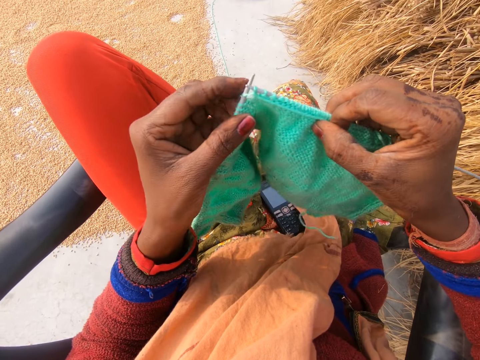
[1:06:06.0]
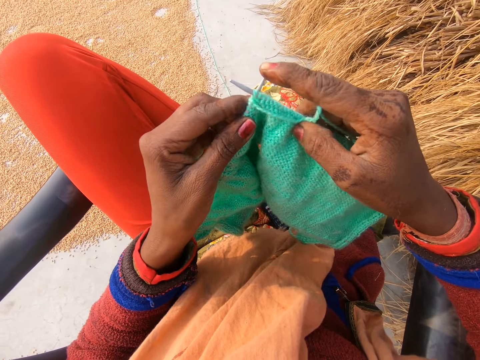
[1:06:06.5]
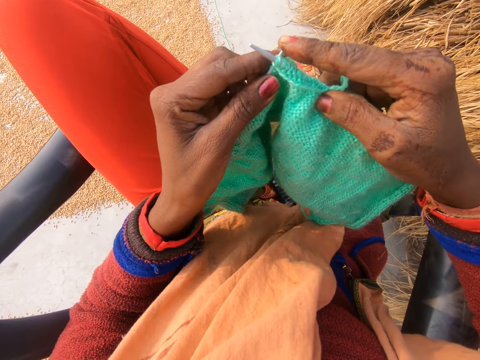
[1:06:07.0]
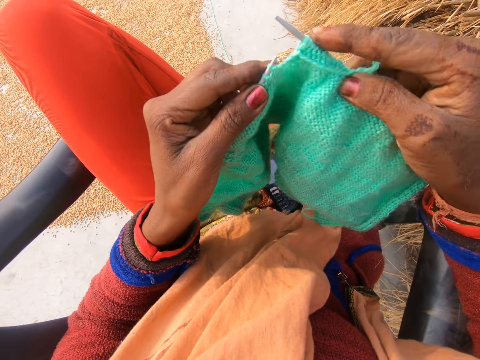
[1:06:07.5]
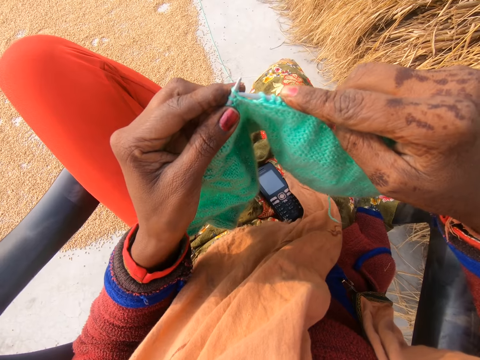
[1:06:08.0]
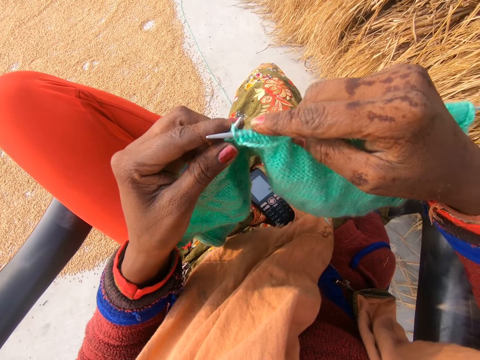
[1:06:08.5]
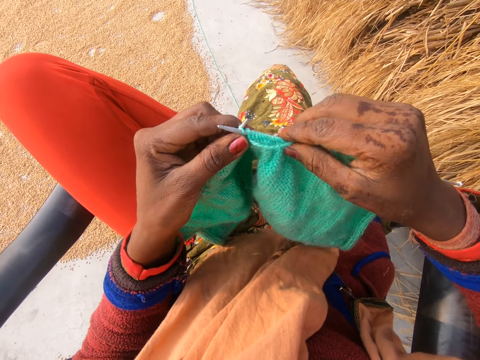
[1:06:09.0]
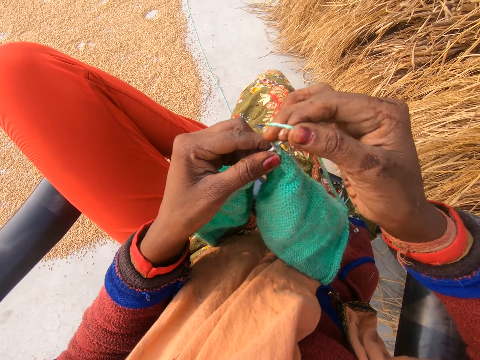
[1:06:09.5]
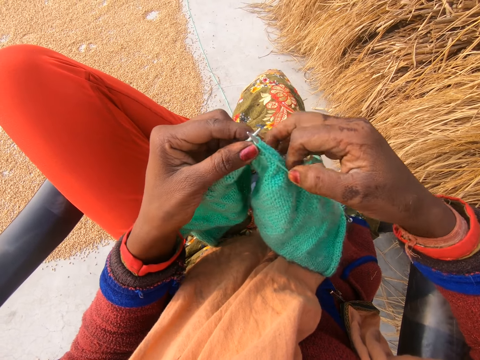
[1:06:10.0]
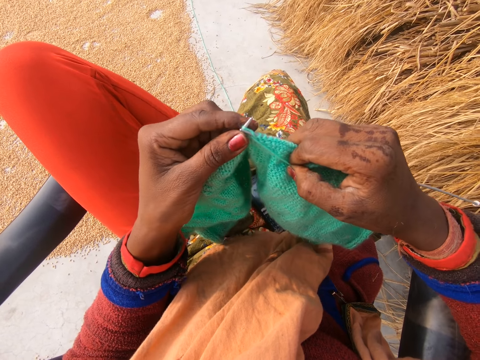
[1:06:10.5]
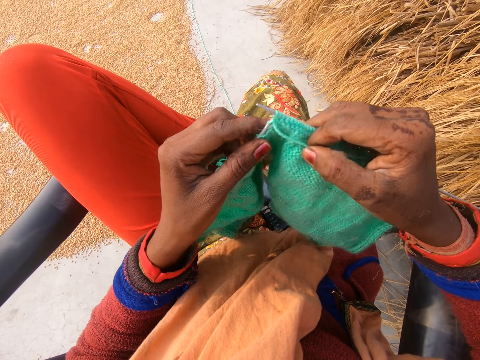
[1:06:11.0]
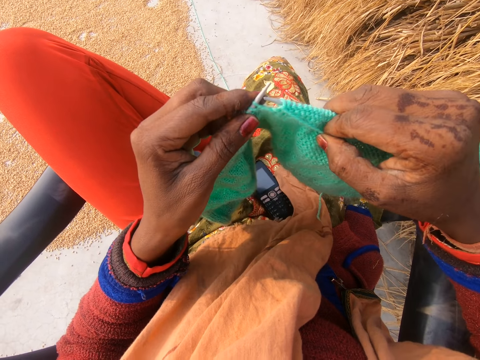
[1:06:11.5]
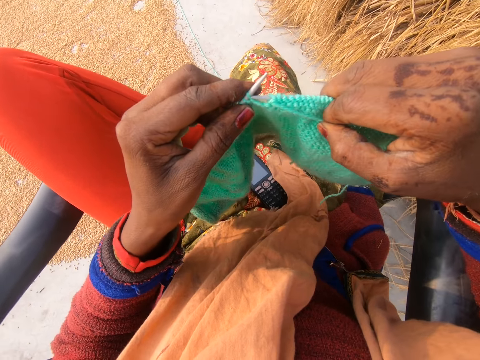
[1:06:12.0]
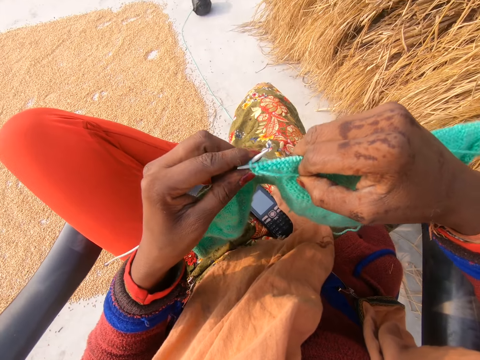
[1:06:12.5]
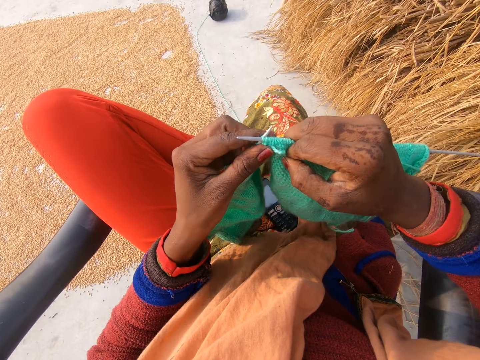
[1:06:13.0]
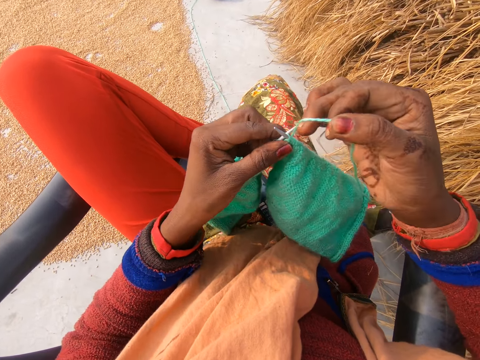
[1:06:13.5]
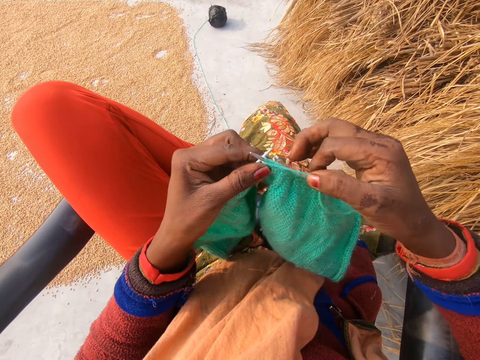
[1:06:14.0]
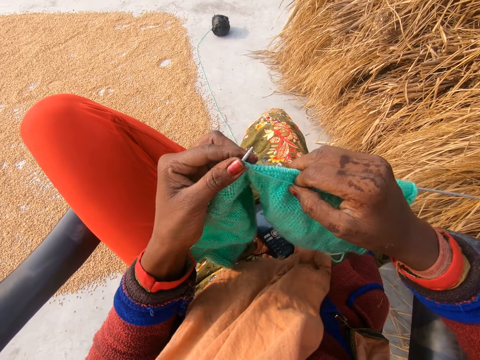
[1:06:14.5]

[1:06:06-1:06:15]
The camera wearer pushes the knitting needle with a finger. They knit a fabric with knitting needles. They rotate the knitting thread around the needle. They knit the fabric with the knitting needles. They rotate the knitting thread around the needle.

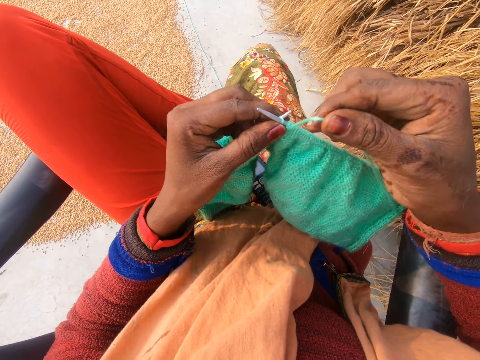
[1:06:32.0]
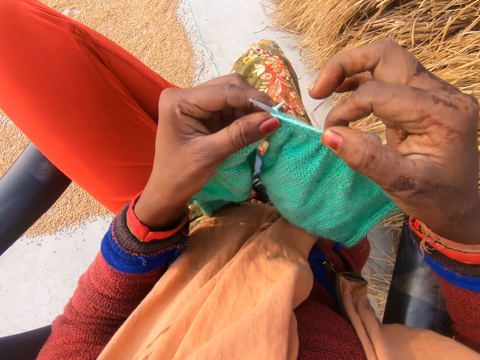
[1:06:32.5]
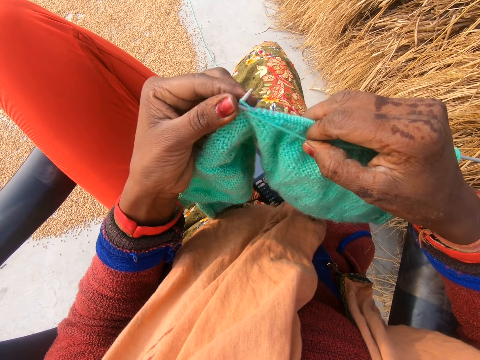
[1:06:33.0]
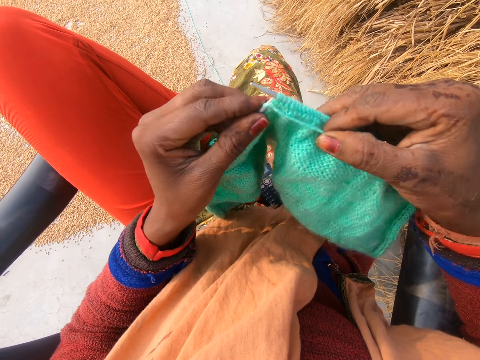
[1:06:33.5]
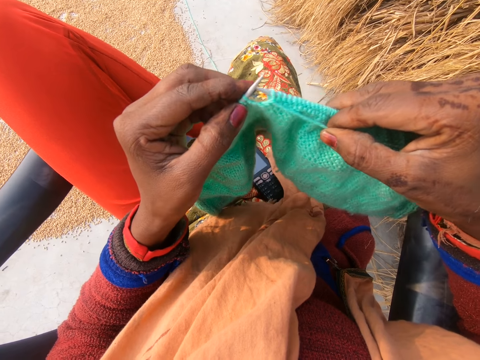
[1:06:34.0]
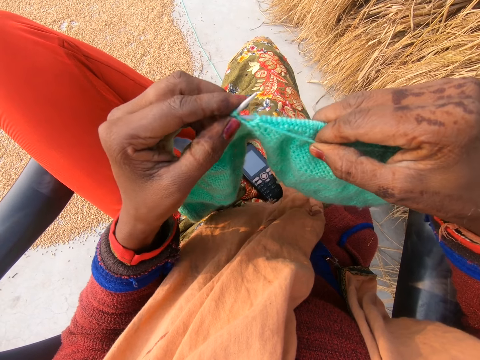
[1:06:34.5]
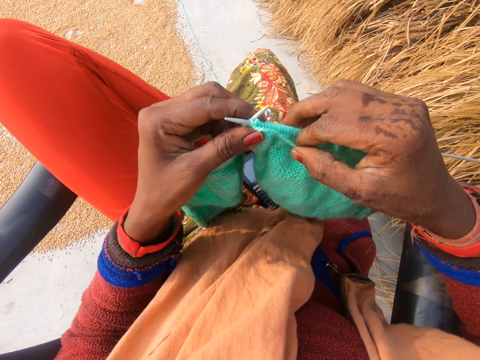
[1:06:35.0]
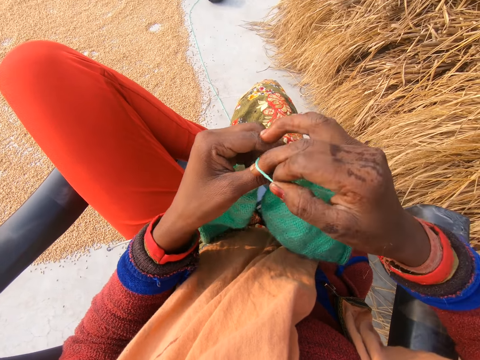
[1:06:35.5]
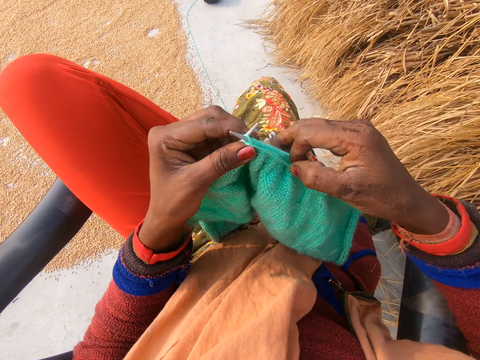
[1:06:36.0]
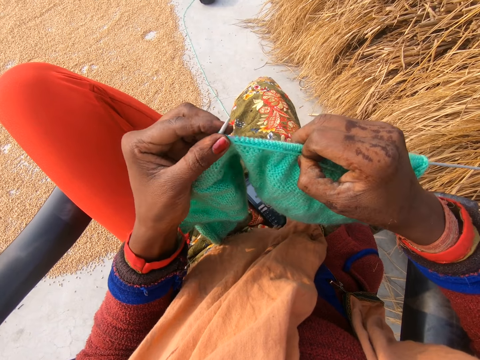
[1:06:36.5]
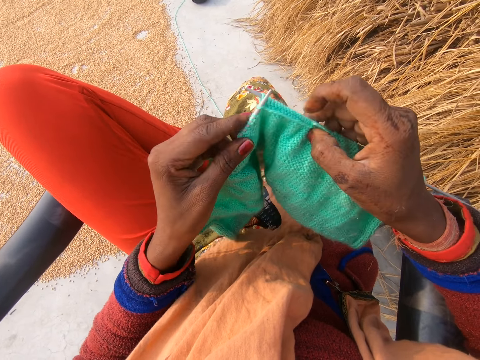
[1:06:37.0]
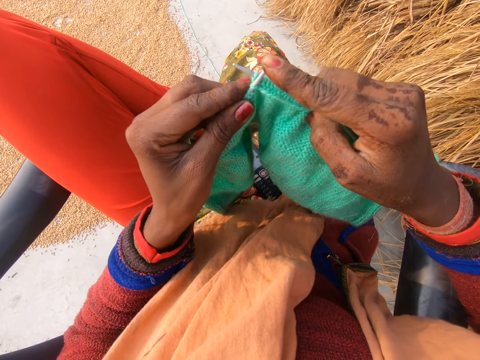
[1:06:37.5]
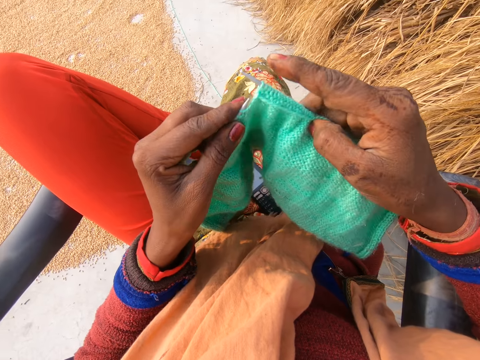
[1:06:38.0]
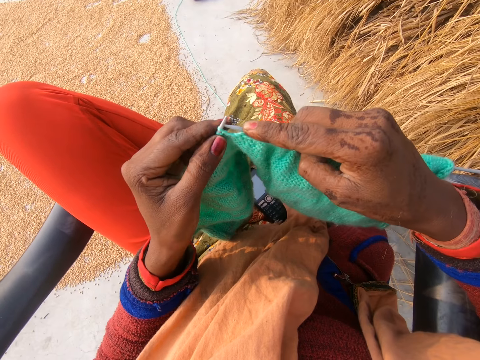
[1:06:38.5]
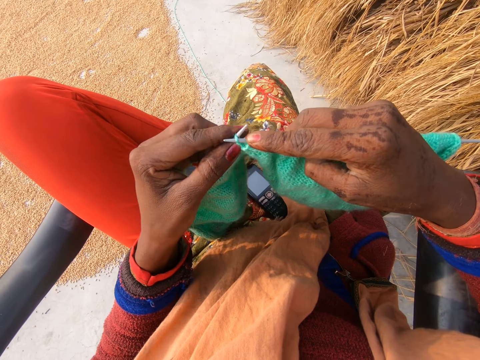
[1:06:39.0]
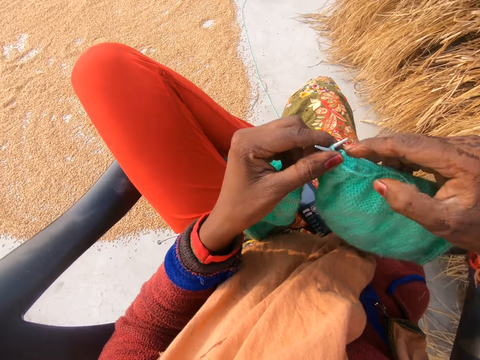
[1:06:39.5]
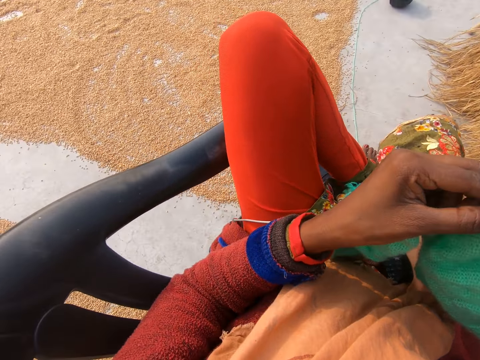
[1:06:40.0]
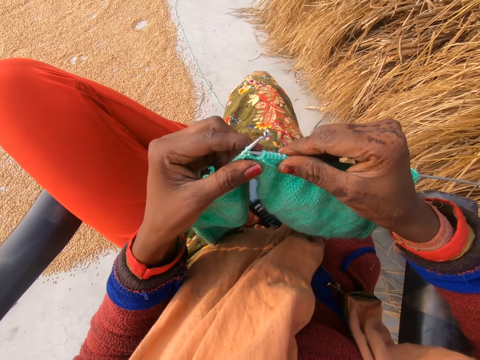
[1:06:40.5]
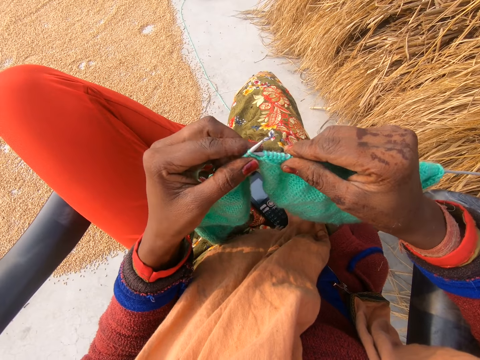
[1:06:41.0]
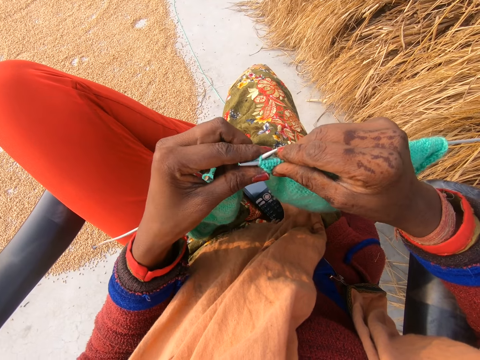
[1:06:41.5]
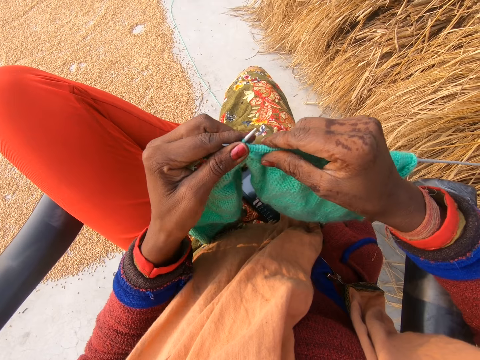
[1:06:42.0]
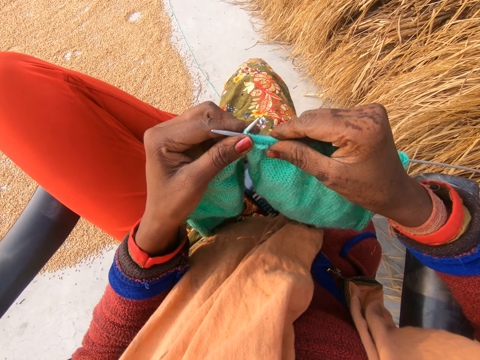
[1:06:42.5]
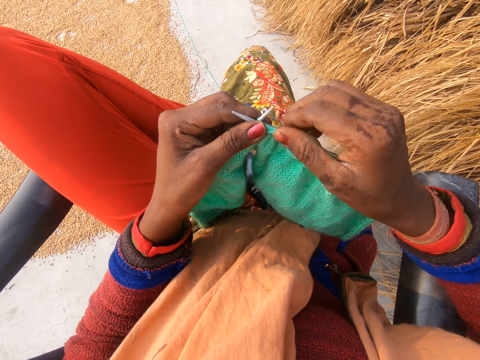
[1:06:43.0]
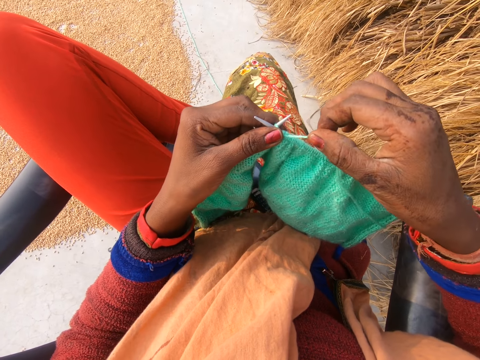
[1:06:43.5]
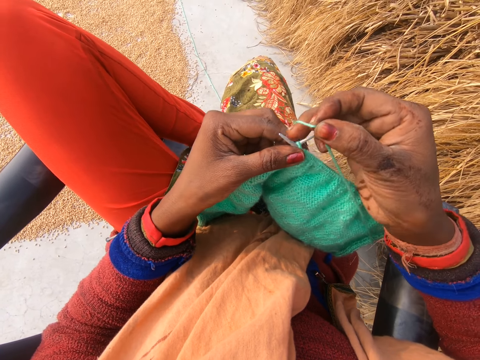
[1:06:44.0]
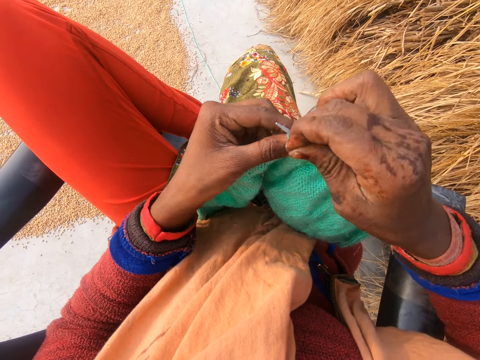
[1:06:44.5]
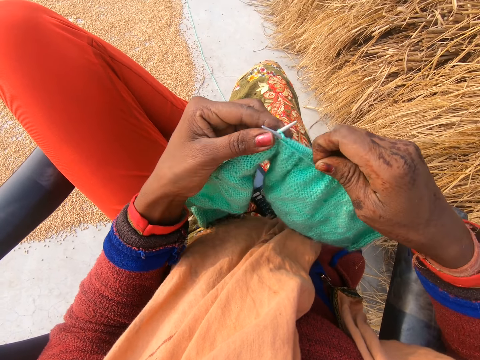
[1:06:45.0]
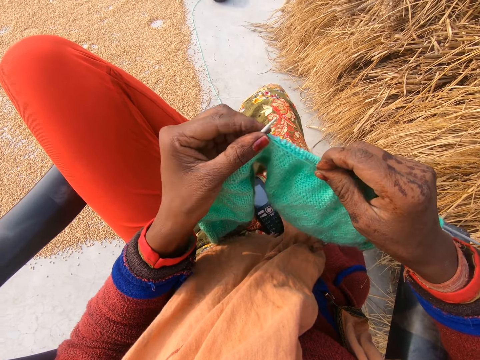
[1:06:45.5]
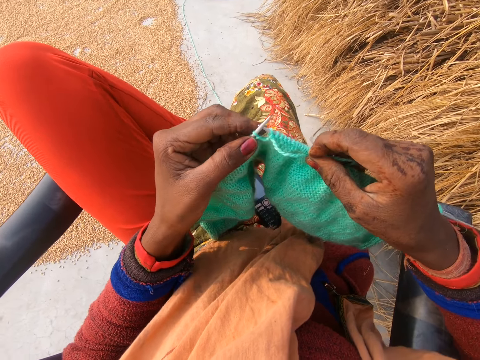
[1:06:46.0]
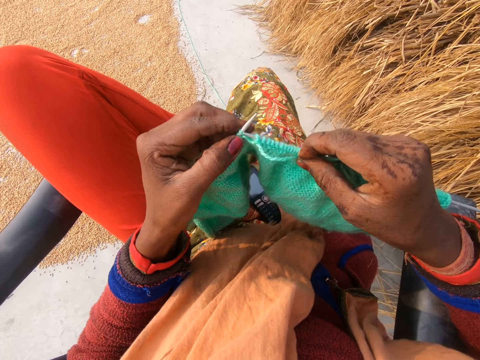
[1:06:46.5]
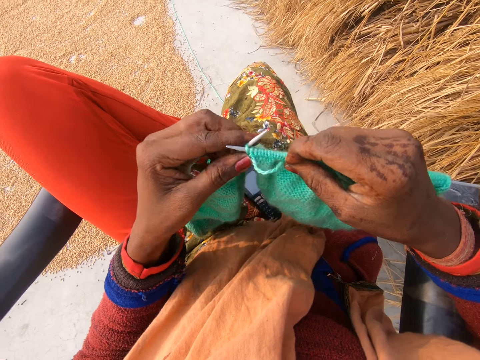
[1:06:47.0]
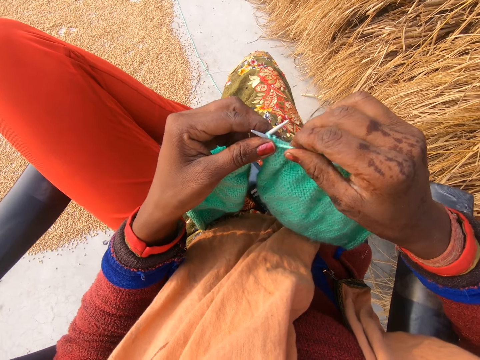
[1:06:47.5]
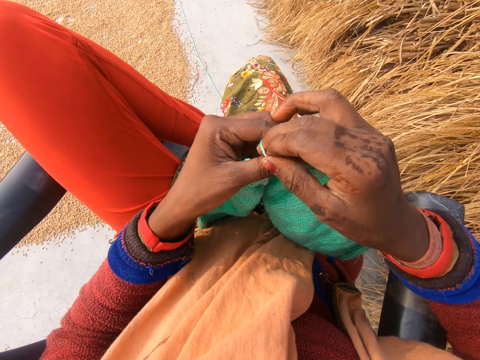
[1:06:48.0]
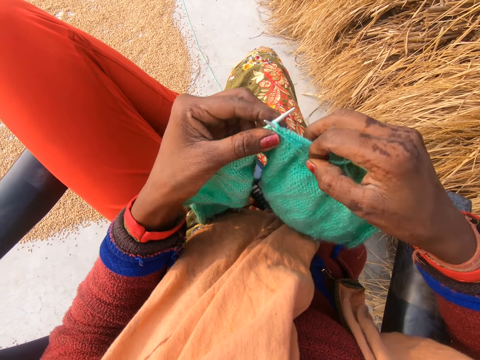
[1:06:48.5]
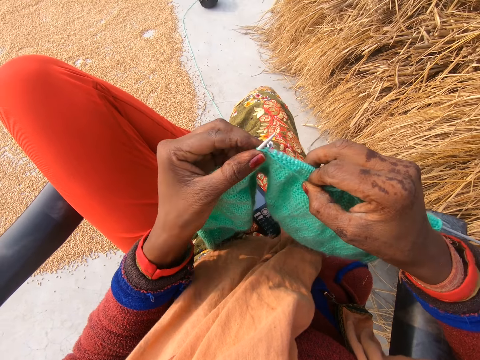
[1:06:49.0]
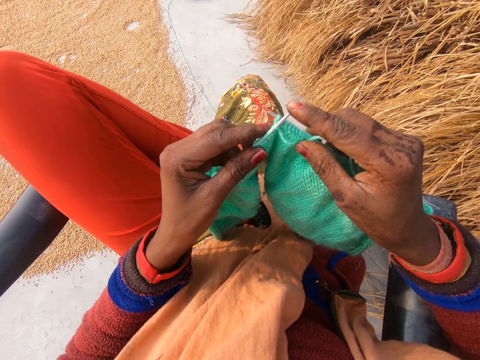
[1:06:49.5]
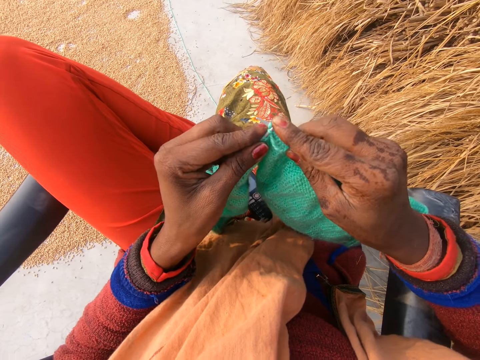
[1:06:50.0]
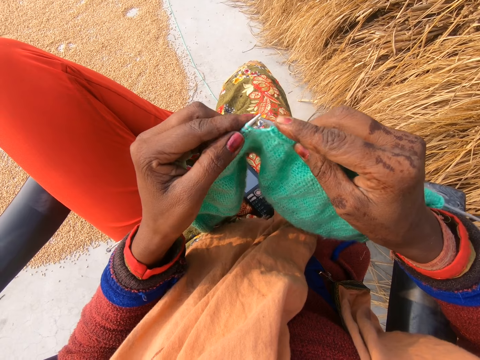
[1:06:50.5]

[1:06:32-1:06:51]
The camera wearer rotates the knitting thread around the needle. They knit a fabric with knitting needles. They rotate the knitting thread around the needle. They knit the fabric with the knitting needles. They push the knitting needle with a finger. They knit the fabric with the knitting needles. They look around. They knit the fabric with the knitting needles. They push the fabric on the knitting needle. They hold the knitting thread. They rotate the knitting thread around the knitting needle. They knit the fabric with the knitting needles. They rotate the knitting thread around the knitting needle. They knit the fabric with the knitting needles. They press the knitting needle with a finger.
